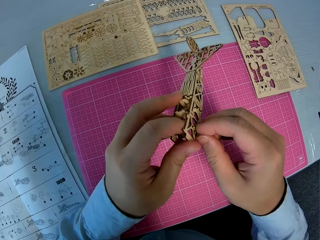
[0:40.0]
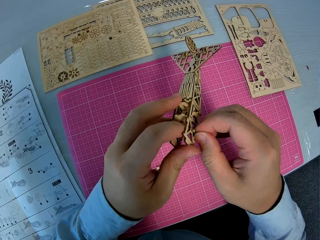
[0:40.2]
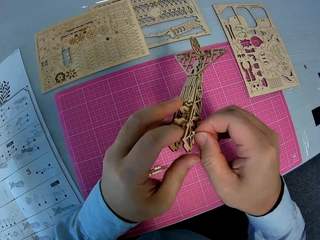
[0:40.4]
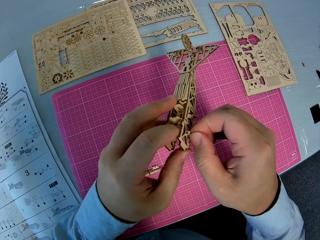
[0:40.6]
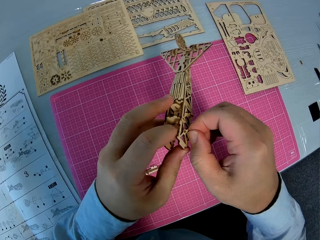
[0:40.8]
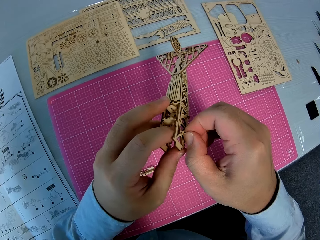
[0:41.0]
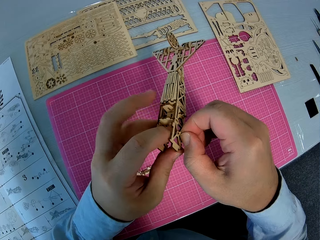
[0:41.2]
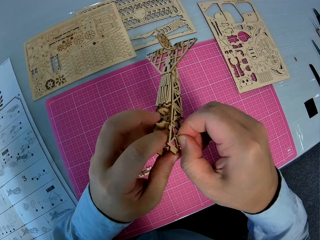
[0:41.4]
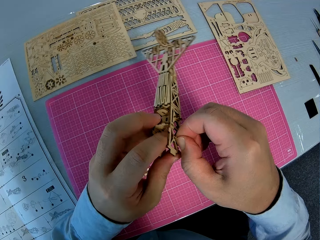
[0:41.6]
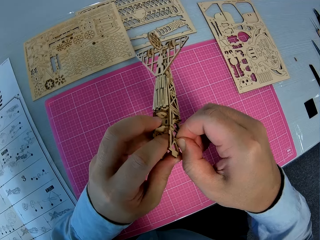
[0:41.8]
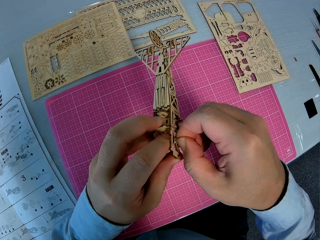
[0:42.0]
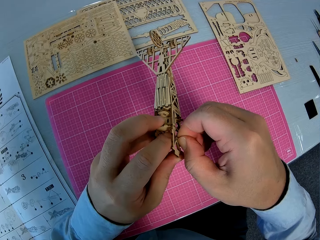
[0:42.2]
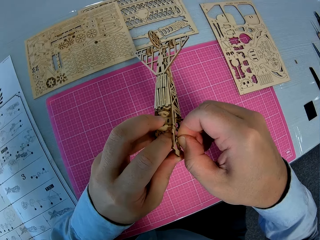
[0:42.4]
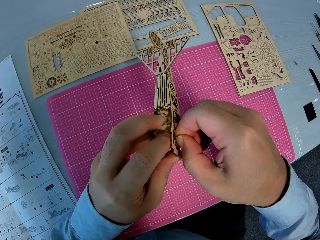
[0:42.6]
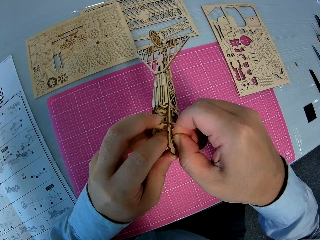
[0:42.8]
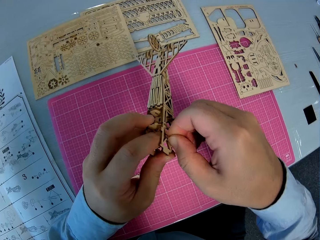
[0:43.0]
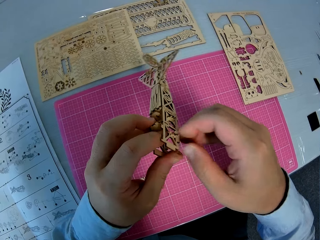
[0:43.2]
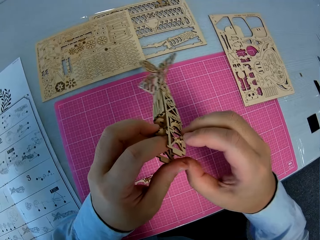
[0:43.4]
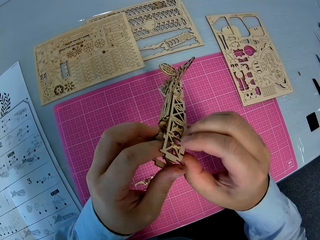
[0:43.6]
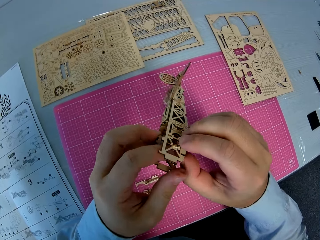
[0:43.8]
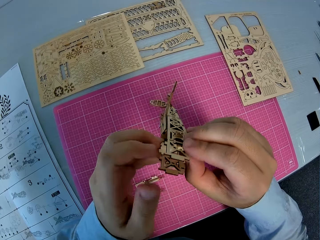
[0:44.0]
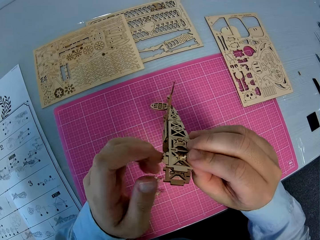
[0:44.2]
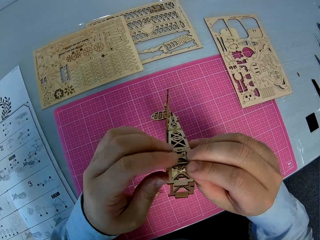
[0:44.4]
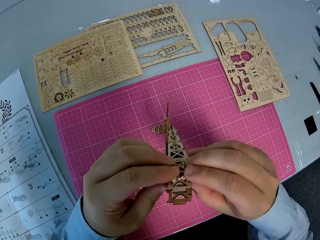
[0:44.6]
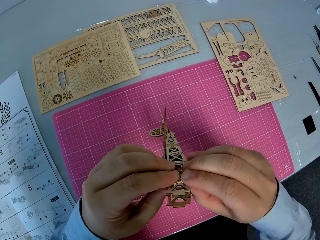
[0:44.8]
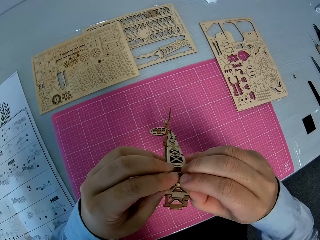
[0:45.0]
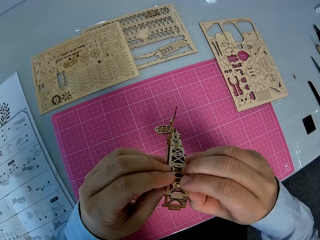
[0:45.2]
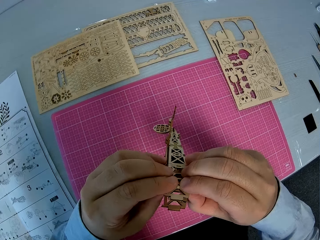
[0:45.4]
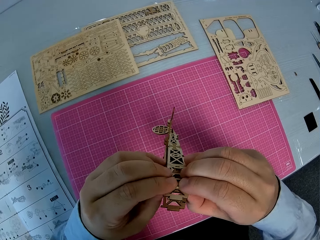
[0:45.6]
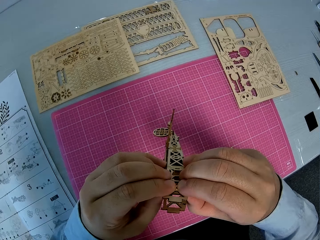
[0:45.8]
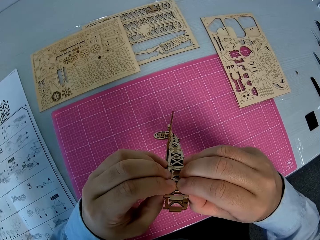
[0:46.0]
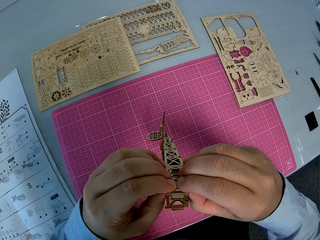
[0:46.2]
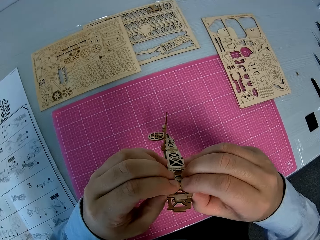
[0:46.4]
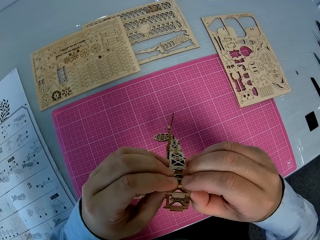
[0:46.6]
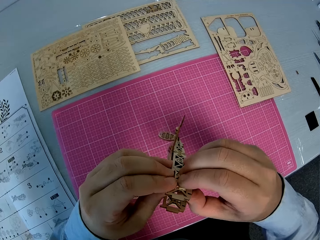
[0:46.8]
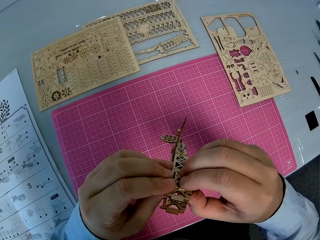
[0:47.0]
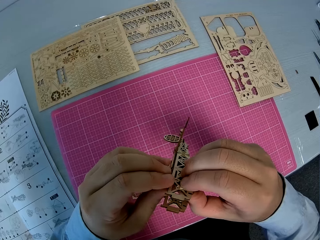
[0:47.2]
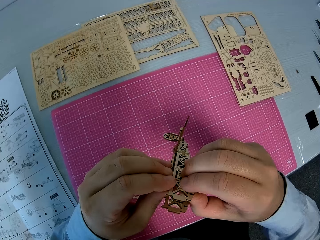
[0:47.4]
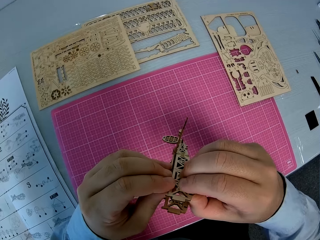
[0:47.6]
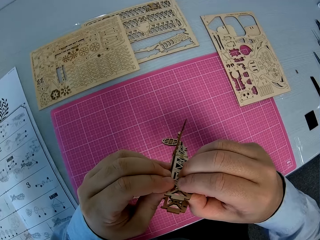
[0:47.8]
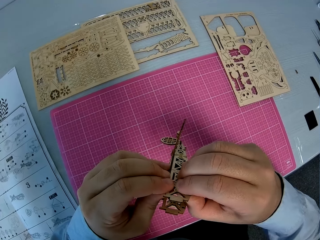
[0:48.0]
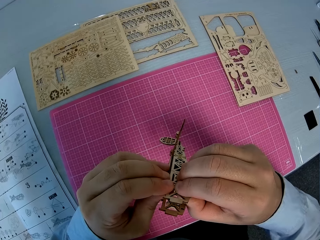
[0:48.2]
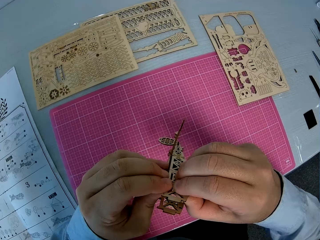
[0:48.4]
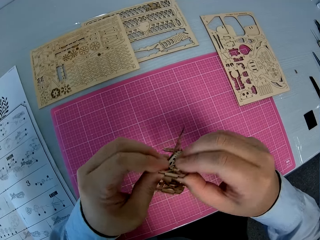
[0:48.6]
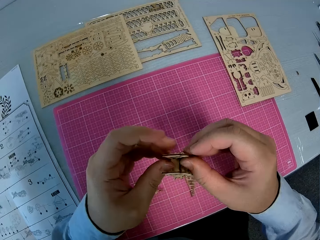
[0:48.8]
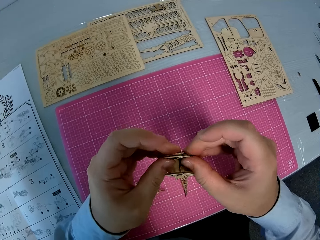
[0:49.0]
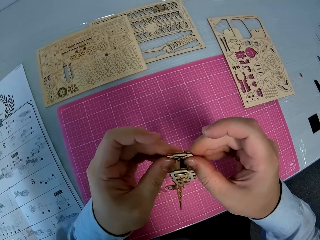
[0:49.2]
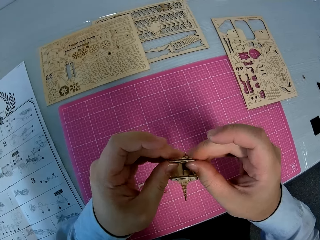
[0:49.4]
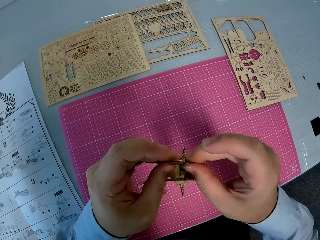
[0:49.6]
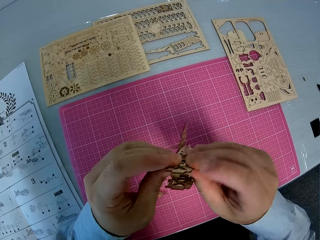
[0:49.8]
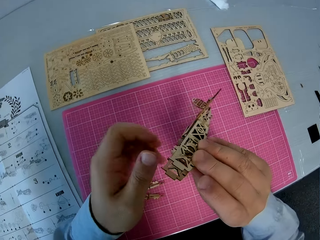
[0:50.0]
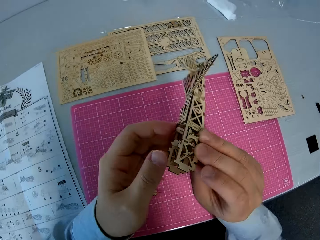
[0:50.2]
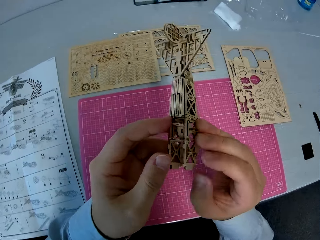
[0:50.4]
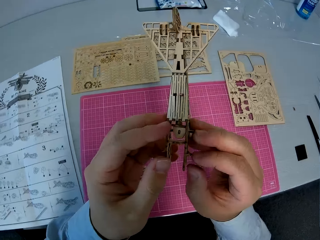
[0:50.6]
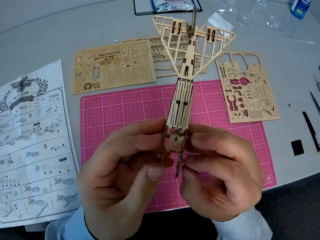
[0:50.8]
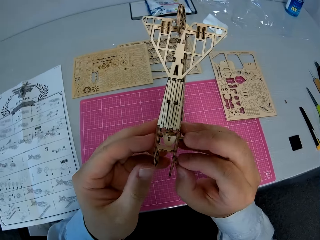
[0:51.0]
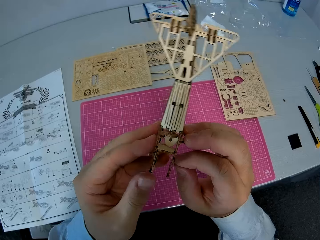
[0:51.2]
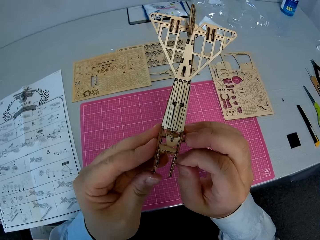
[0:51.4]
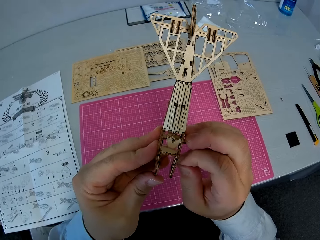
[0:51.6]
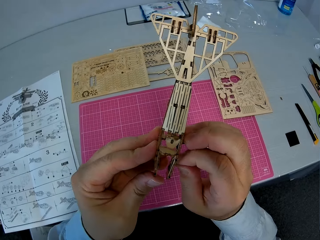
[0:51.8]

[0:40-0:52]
The camera wearer adjusts the assembled wooden pieces.

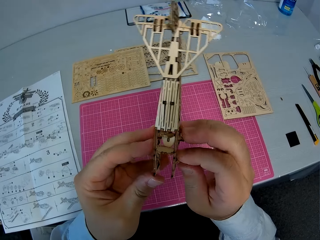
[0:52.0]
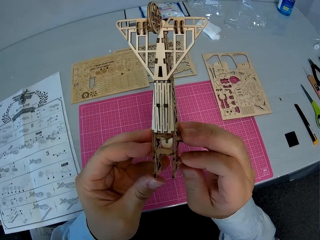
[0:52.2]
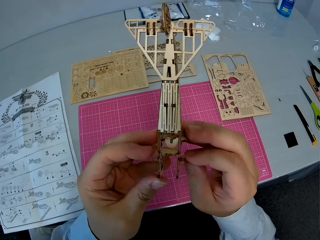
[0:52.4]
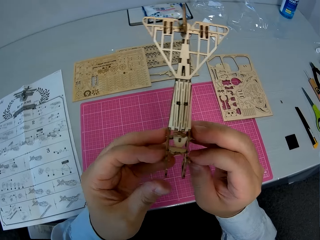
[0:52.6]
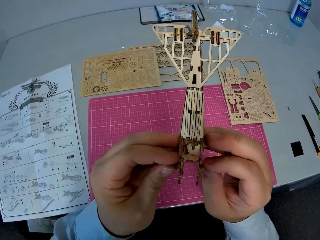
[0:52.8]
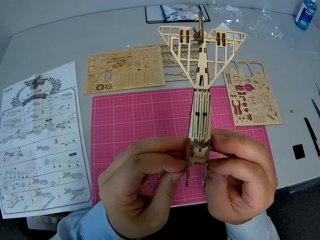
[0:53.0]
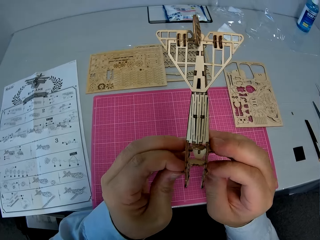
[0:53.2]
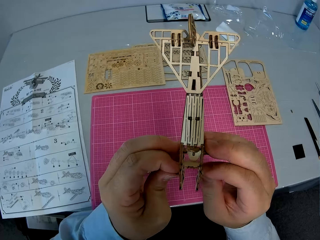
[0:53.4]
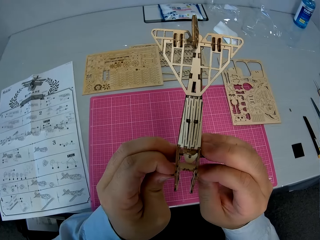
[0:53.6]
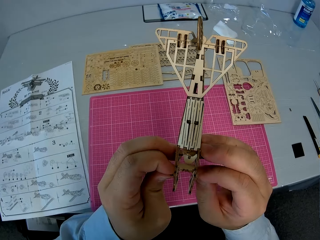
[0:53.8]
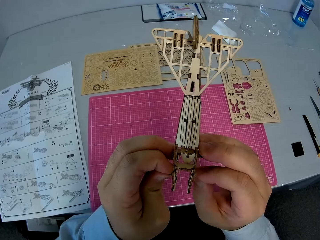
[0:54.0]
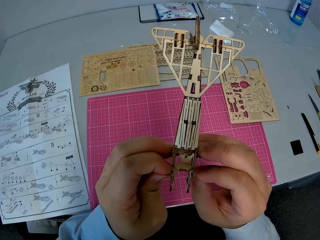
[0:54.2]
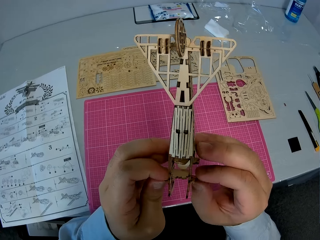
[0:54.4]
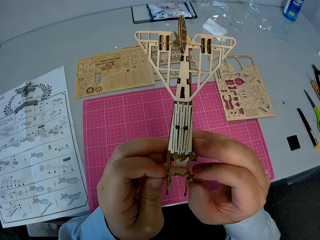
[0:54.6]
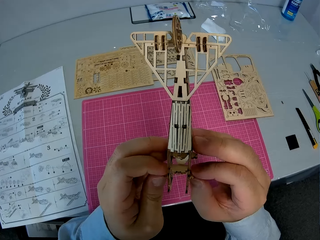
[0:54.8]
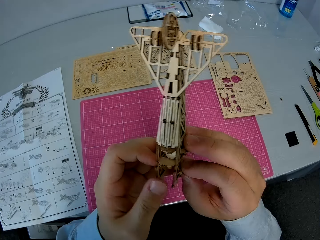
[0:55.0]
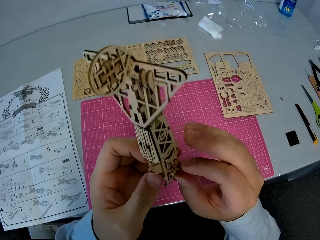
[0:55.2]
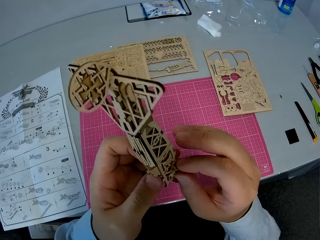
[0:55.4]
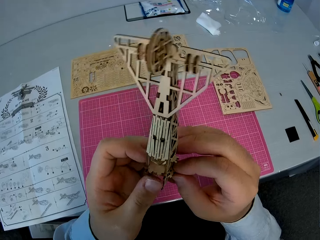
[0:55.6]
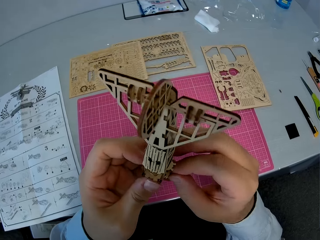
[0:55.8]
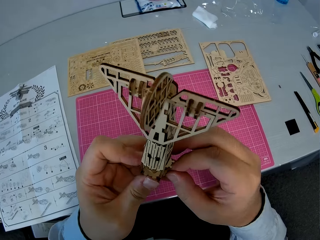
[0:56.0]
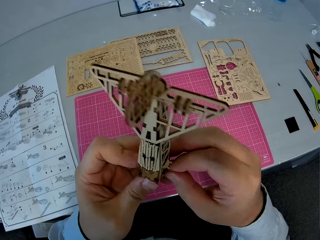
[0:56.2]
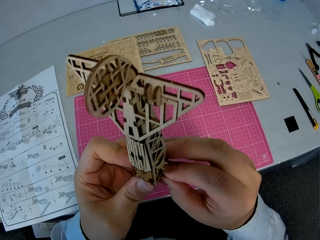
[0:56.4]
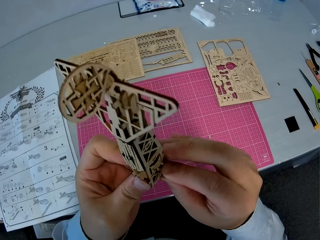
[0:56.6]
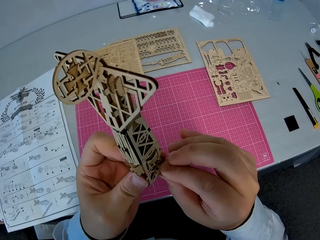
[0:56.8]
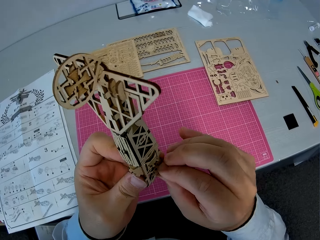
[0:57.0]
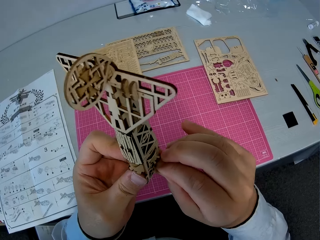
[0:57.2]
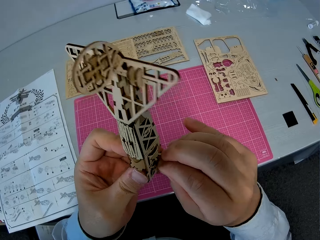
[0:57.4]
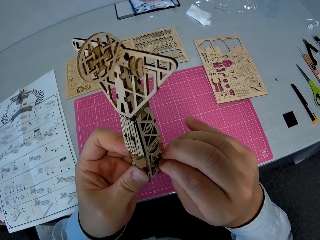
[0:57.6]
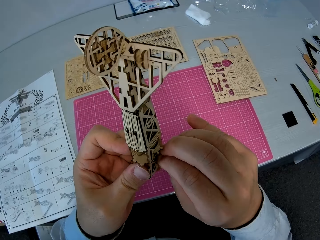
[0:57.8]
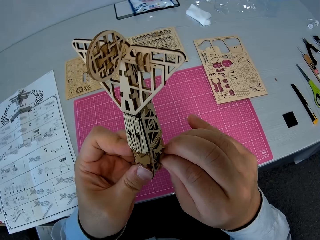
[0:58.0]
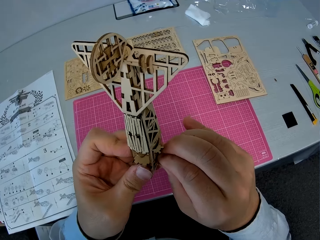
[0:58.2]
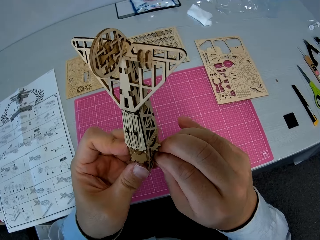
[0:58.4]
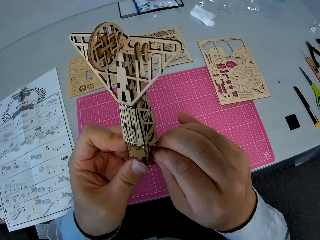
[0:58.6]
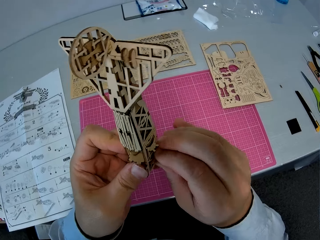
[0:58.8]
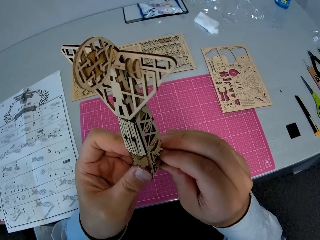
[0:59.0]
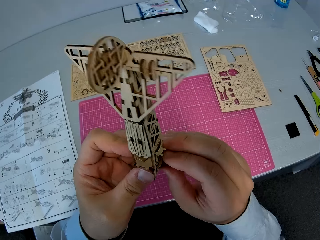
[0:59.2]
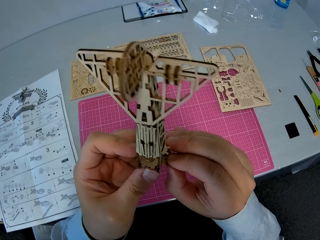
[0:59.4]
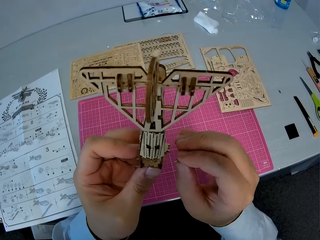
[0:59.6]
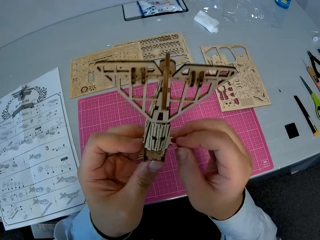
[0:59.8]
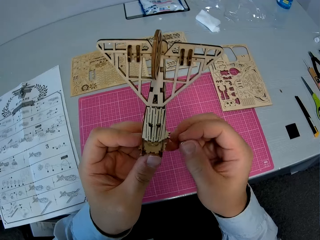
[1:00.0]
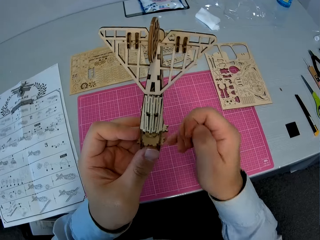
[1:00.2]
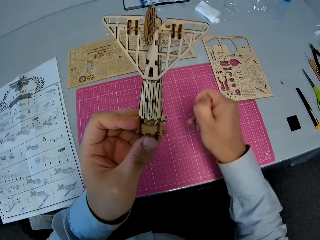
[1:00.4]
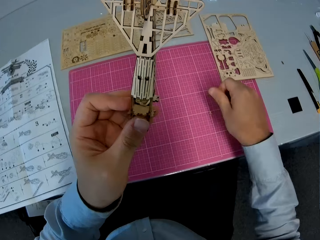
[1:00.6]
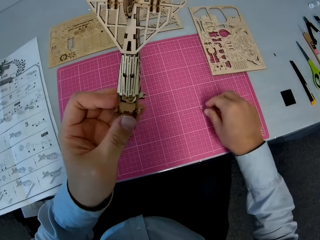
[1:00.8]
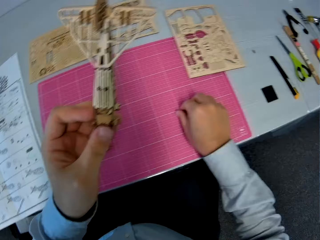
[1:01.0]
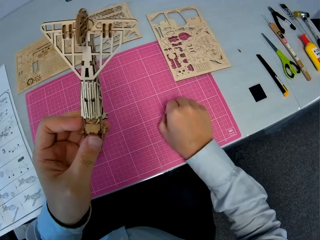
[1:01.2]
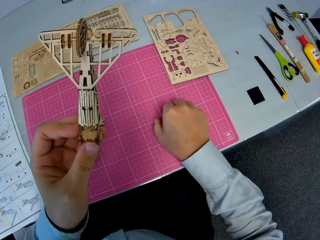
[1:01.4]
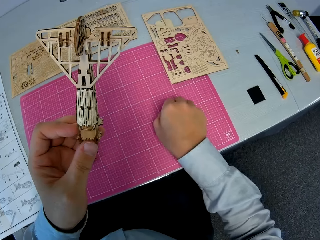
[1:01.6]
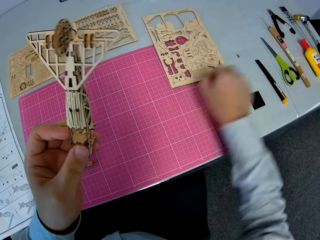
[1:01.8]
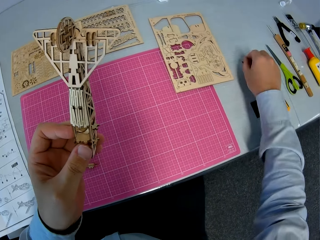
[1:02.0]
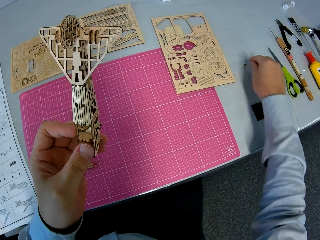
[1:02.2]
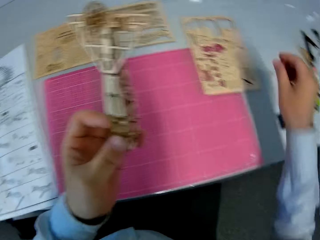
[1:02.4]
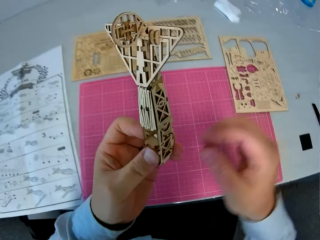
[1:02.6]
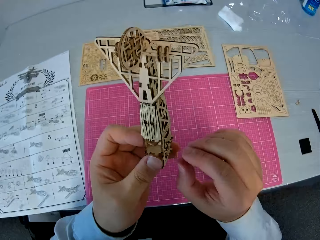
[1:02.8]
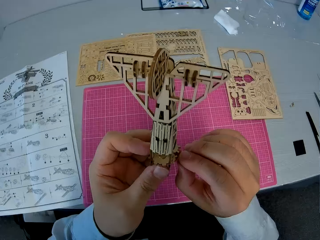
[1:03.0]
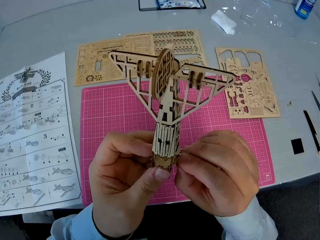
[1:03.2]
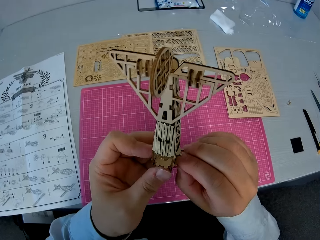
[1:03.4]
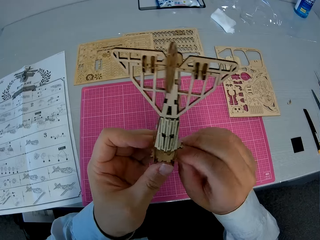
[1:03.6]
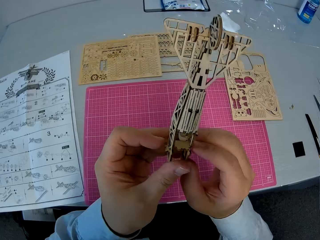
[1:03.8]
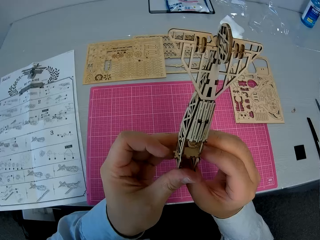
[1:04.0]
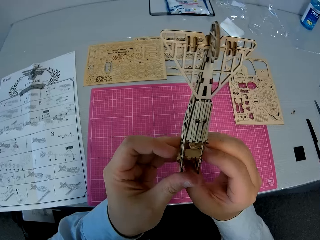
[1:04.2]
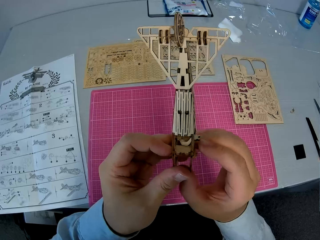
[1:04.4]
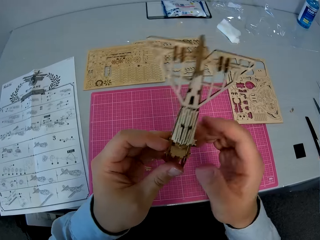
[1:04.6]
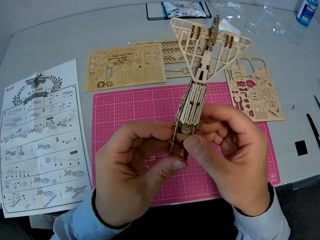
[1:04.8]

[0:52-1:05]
The camera wearer picks up a wooden piece from the cutting sheet. They pick something from the cutting sheet. They drop the wooden piece on the table. They adjust the assembled wooden pieces.
